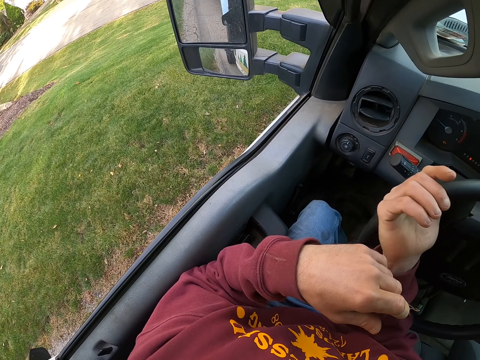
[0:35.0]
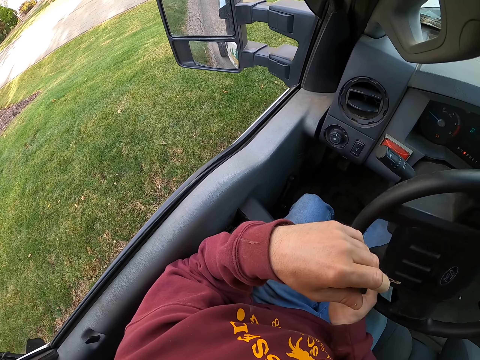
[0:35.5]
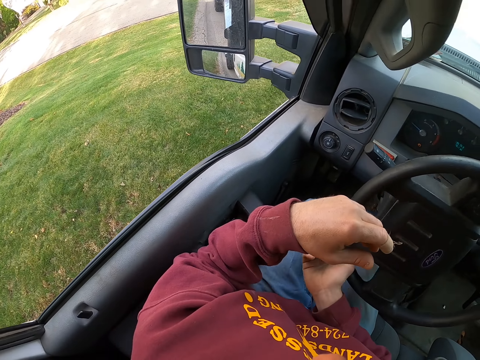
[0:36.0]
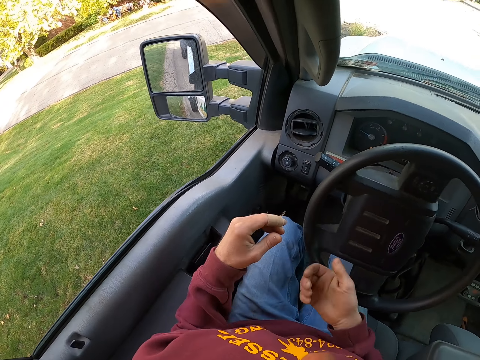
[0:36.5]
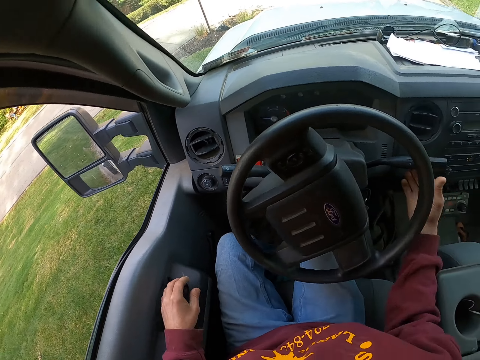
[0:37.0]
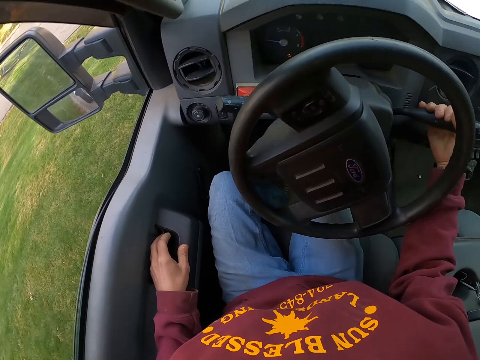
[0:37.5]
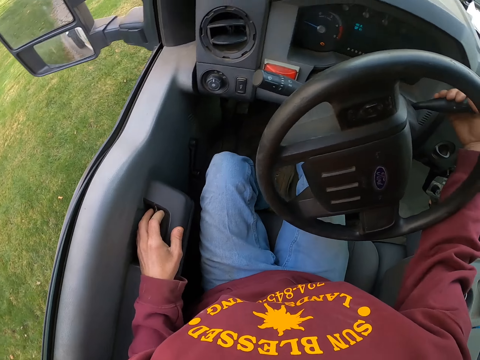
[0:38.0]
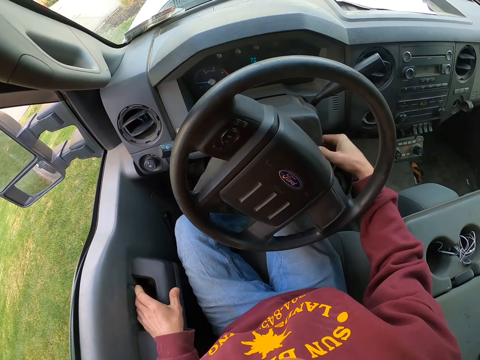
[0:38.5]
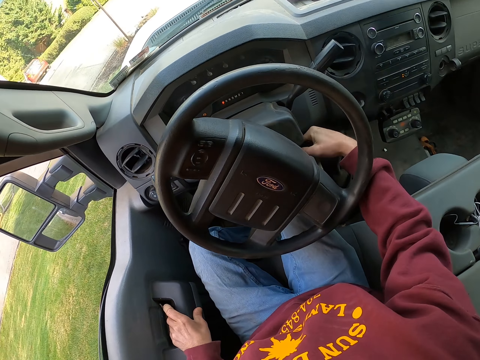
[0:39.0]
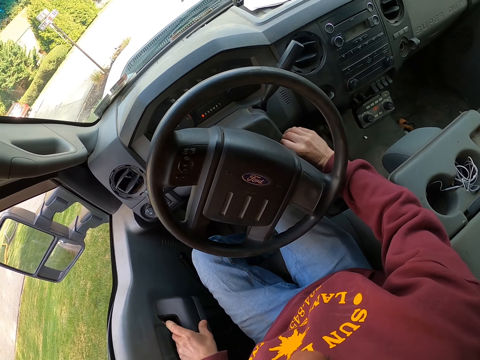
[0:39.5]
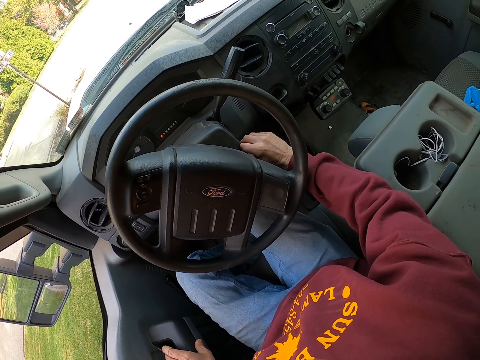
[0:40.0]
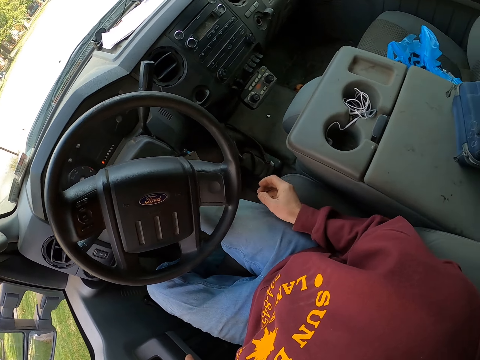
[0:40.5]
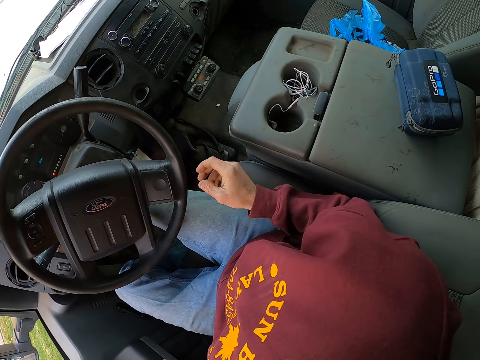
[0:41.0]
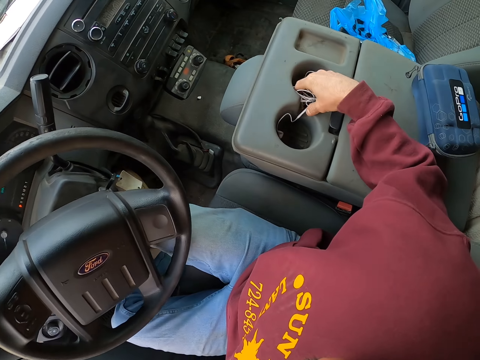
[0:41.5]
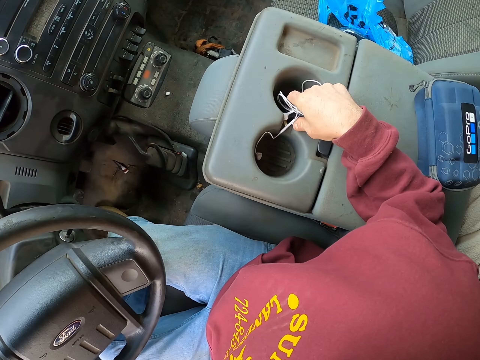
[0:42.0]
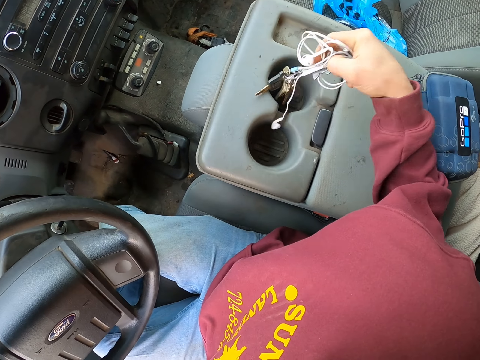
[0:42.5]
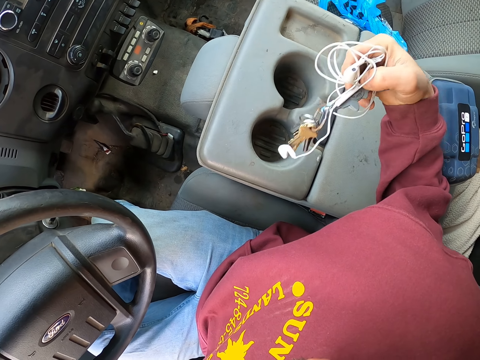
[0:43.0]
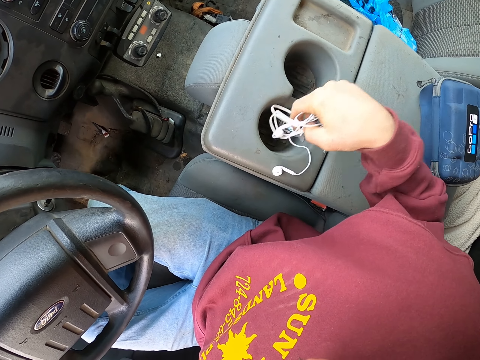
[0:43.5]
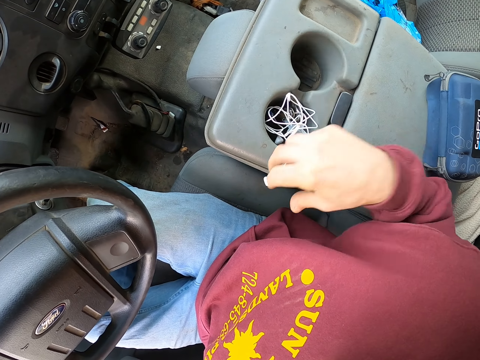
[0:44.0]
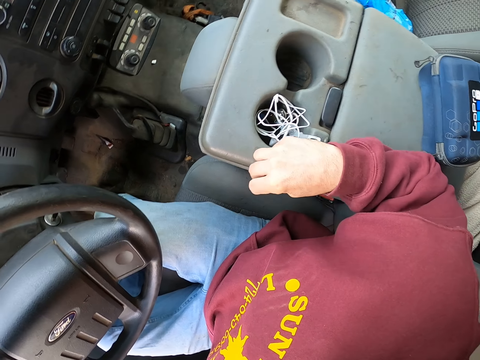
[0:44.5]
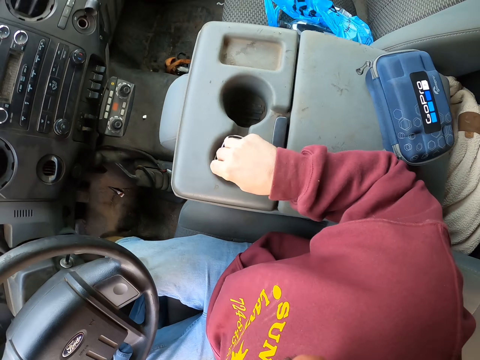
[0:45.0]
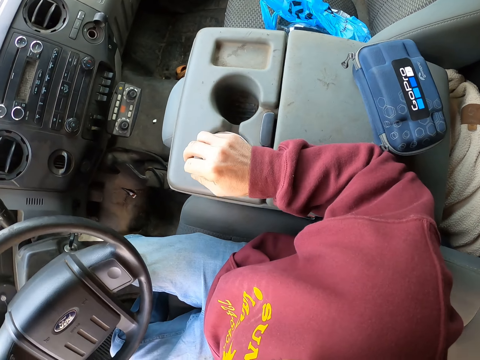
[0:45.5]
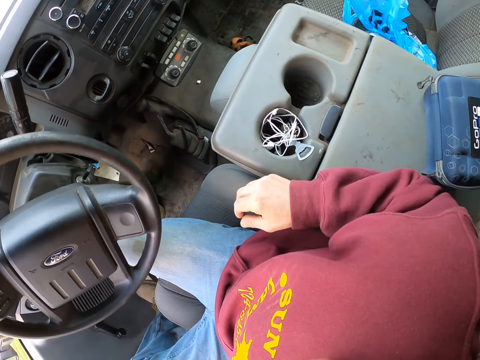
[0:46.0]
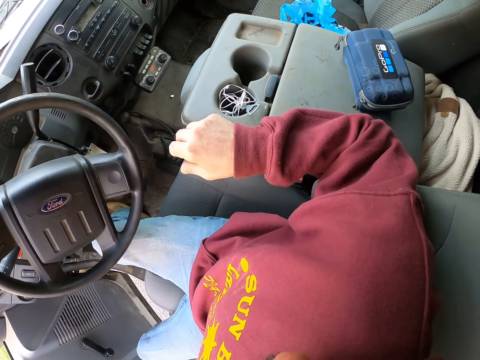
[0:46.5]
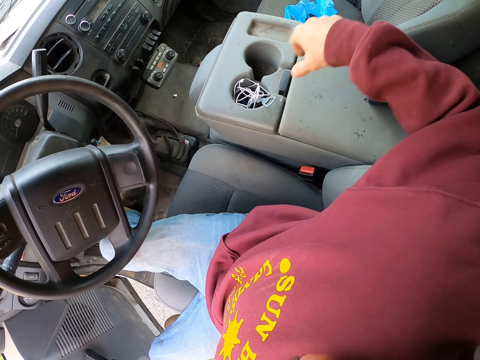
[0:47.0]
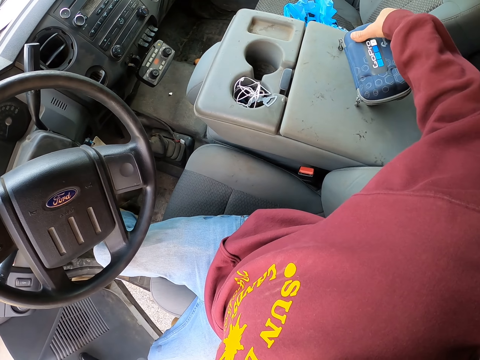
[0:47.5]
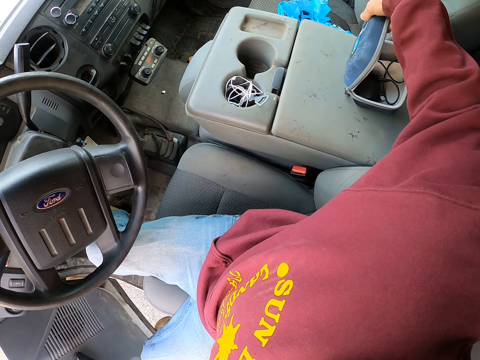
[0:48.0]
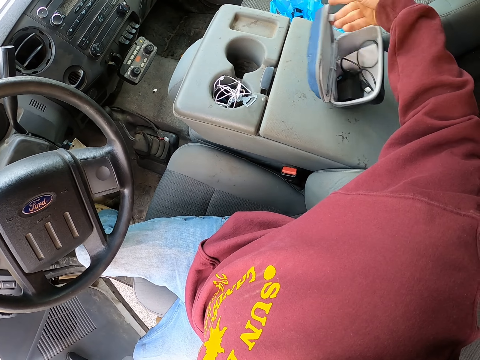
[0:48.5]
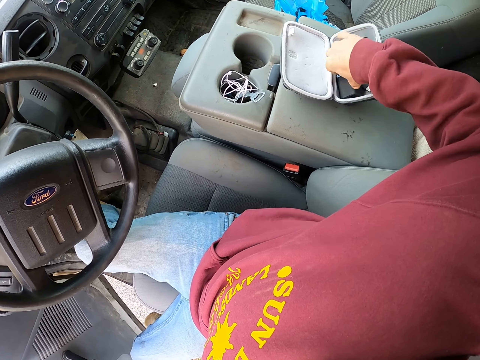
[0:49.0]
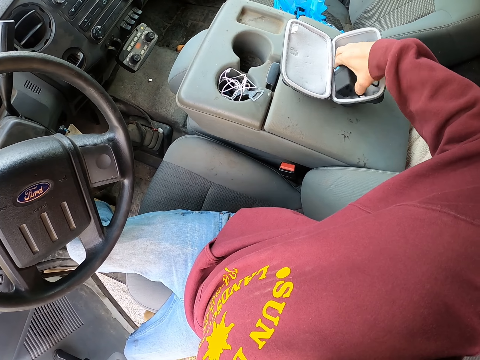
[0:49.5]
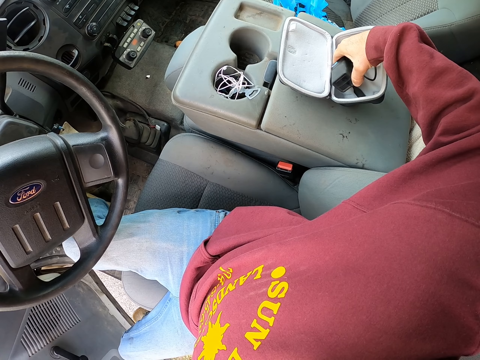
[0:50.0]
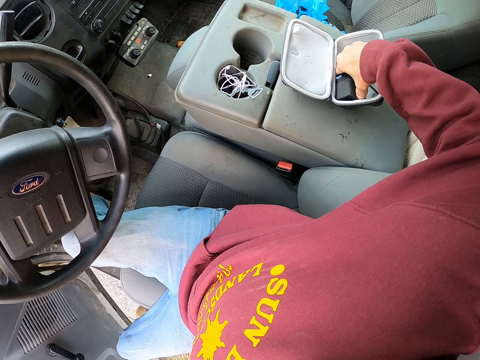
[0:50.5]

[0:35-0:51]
The camera wearer stops the truck. They look around. They pick up the earphones. They pick up keys. They put the earphones in the cup holder. They put the keys in the cup holder. They move around. They open a bag or box. They hold something in the bag. They touch a phone charger from the box.

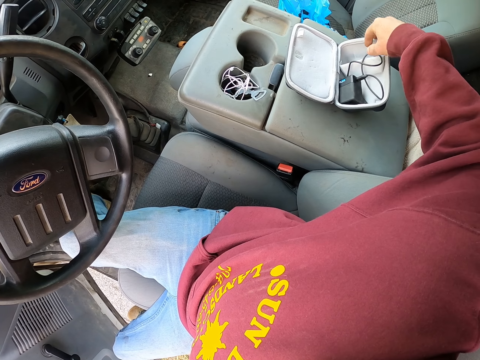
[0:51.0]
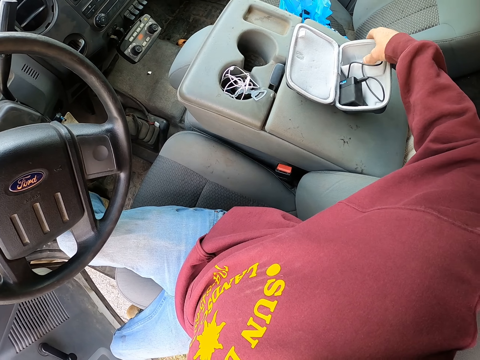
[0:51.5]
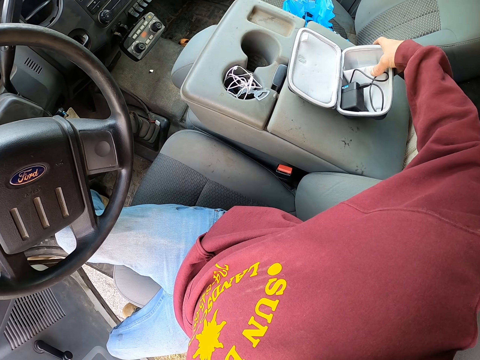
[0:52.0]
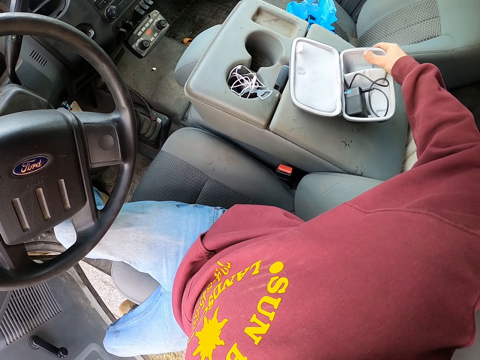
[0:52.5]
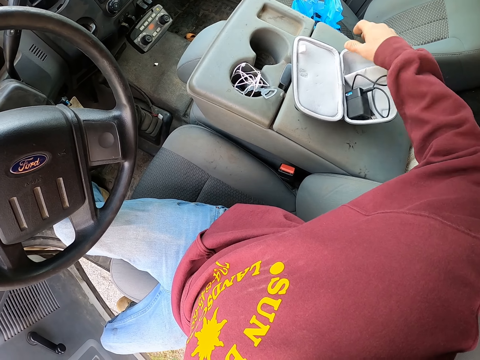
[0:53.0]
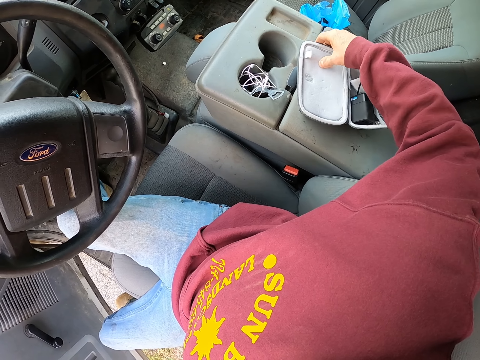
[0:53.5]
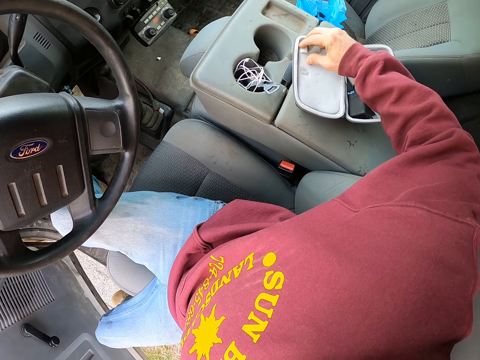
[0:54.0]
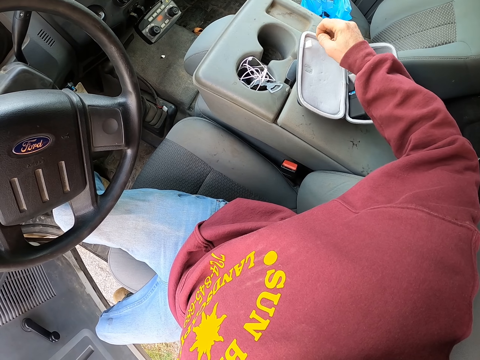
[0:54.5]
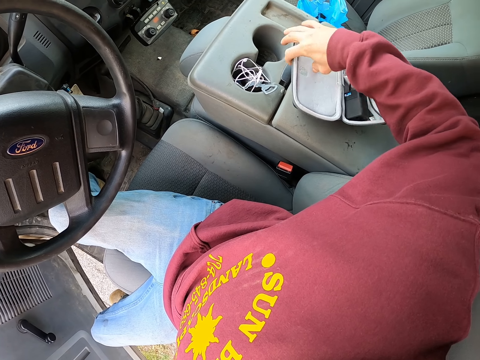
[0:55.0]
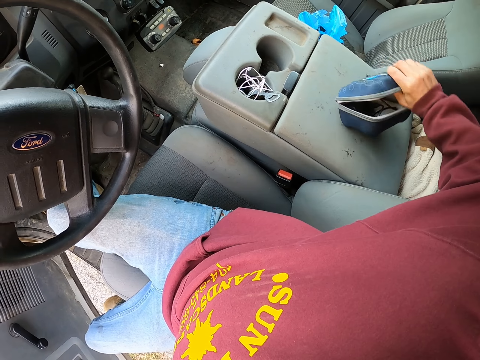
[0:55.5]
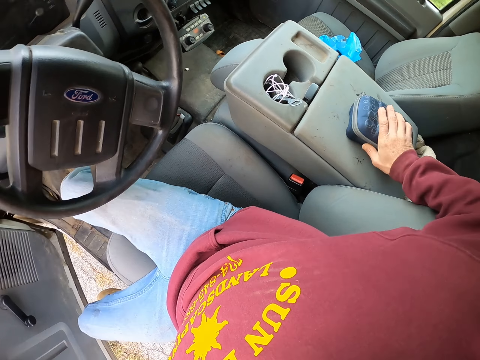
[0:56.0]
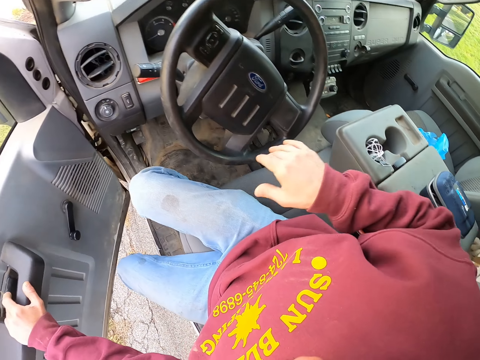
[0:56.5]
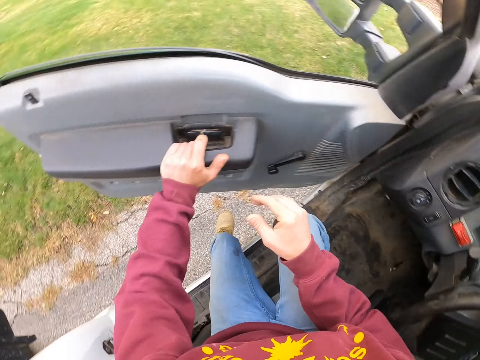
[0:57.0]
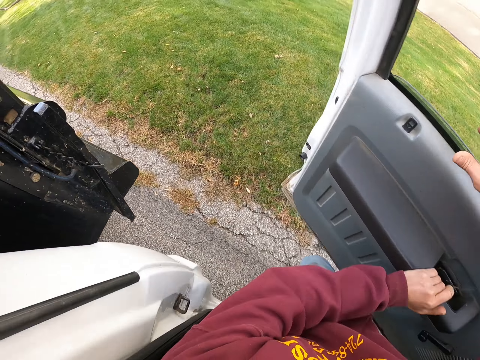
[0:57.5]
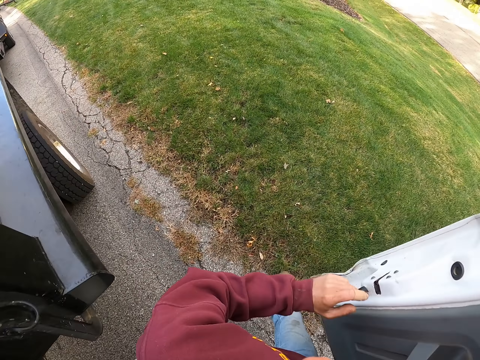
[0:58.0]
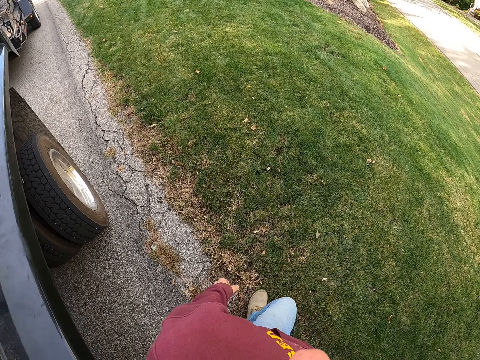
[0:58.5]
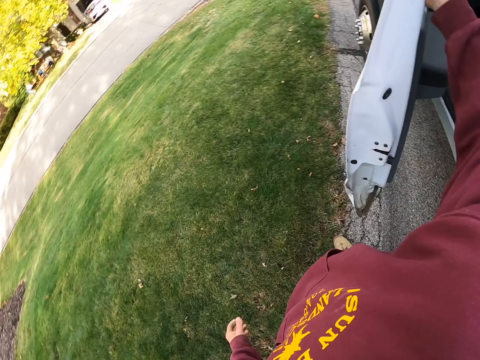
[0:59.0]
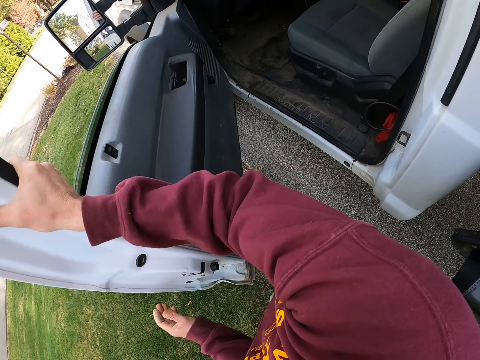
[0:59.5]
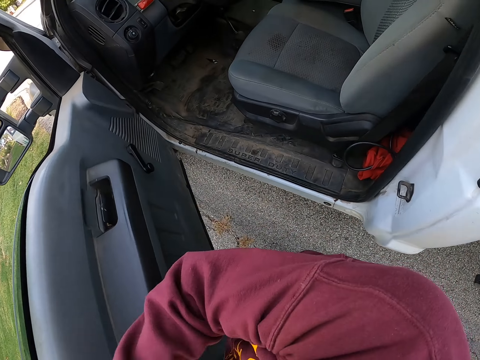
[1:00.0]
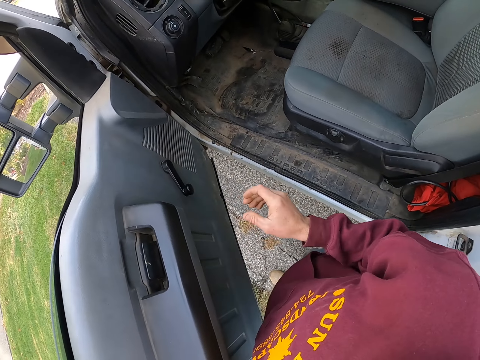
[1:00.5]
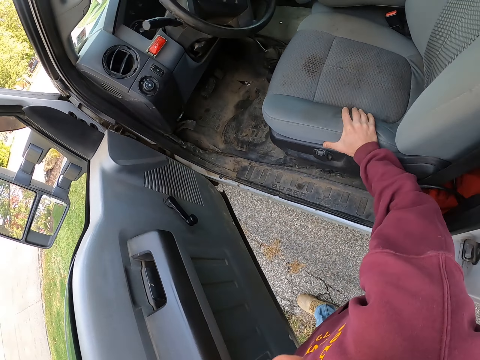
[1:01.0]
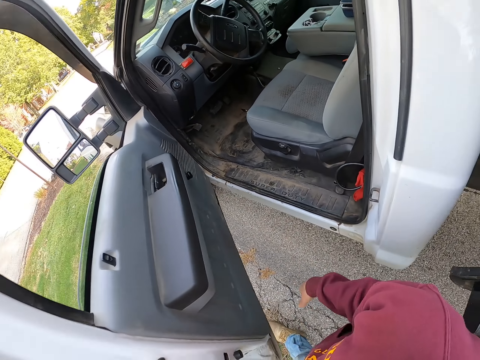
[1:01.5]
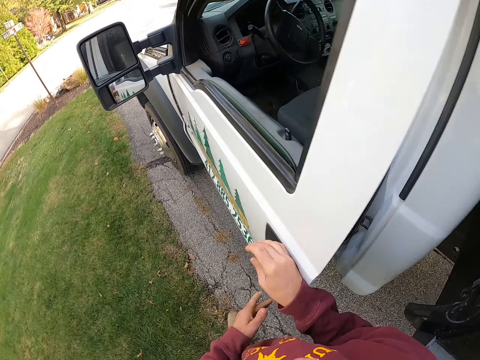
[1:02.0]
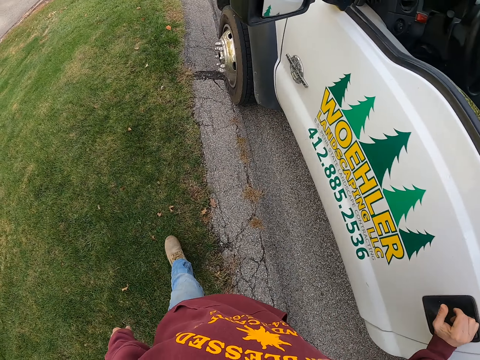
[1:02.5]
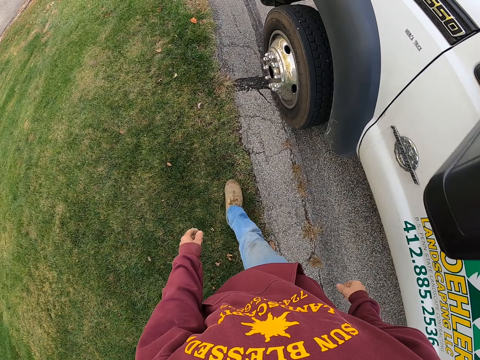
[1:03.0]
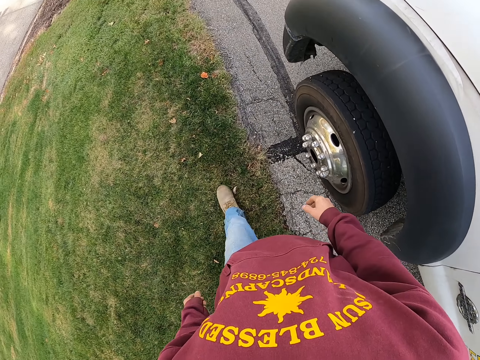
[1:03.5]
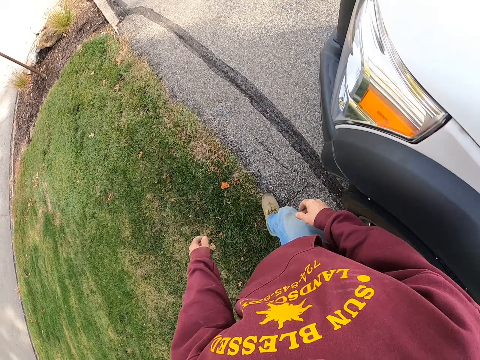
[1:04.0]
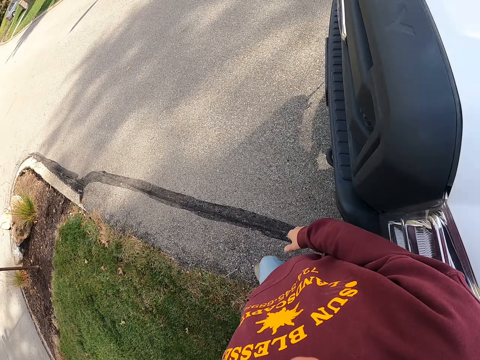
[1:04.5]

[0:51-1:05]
The camera wearer holds the bag. They close the bag. They turn around. They open the truck door. They step out of the truck. They walk around. They touch the driver's seat. They turn around. They move around. They close the truck door. They look around. They walk on the grass.
